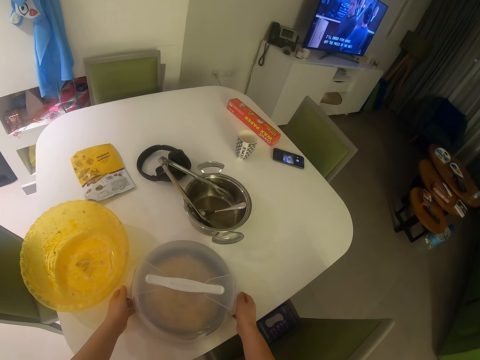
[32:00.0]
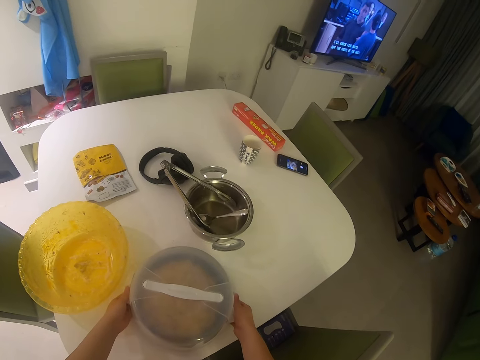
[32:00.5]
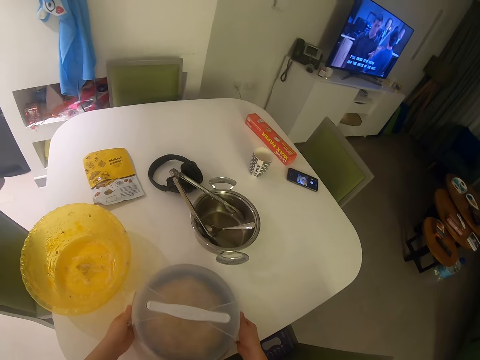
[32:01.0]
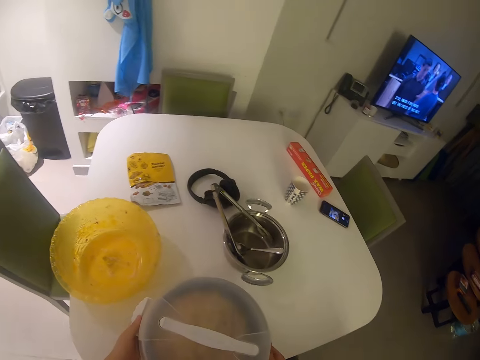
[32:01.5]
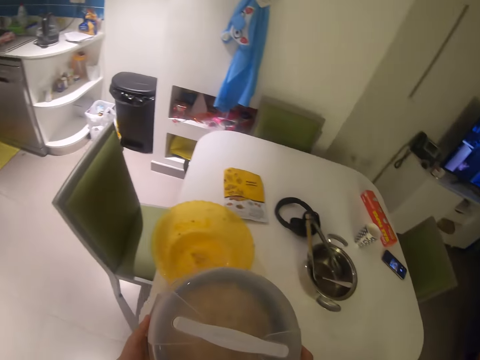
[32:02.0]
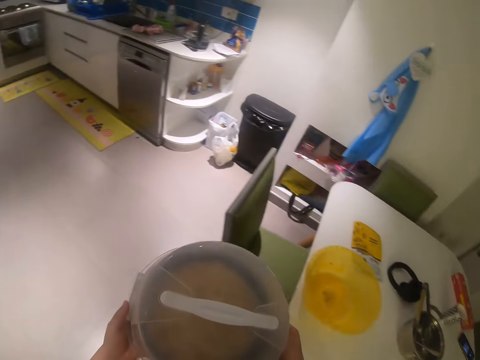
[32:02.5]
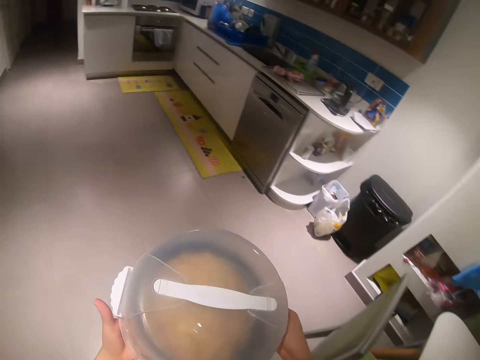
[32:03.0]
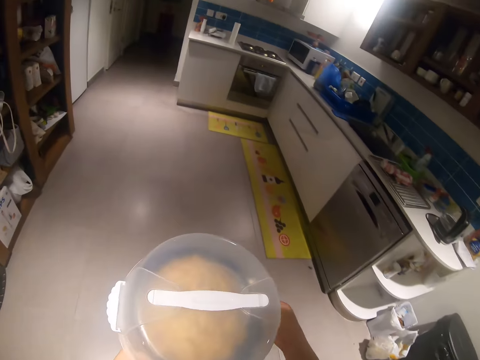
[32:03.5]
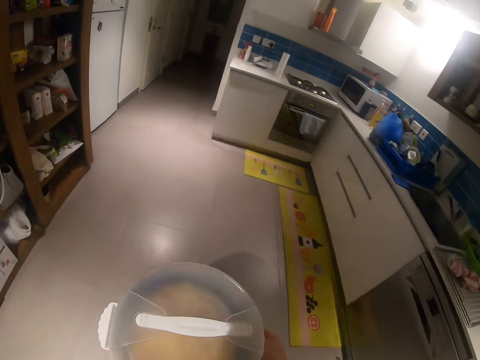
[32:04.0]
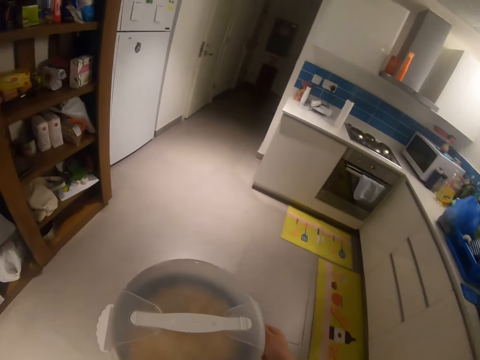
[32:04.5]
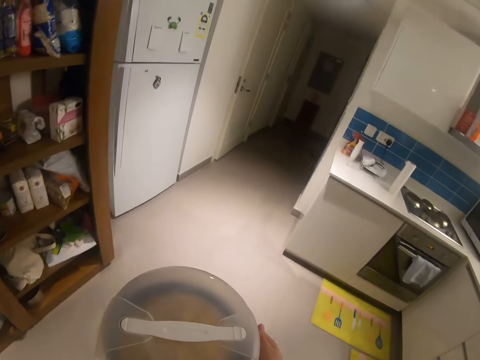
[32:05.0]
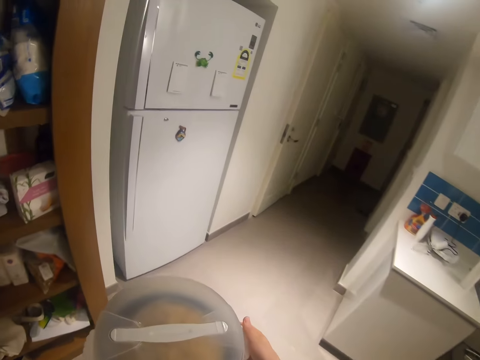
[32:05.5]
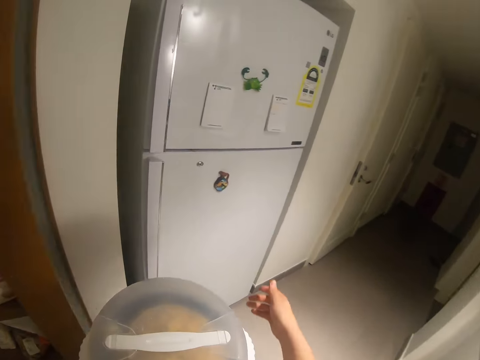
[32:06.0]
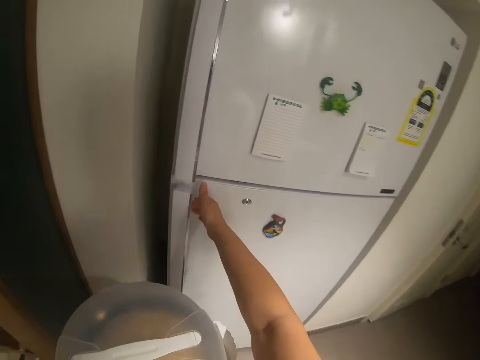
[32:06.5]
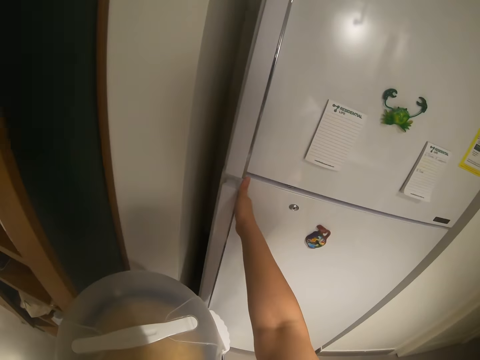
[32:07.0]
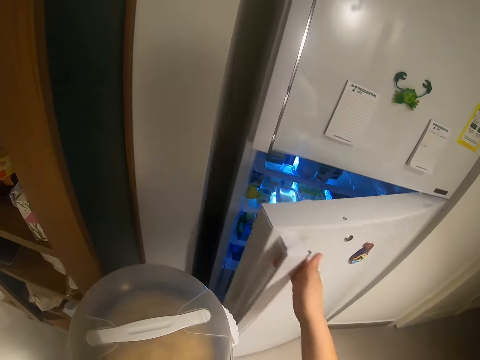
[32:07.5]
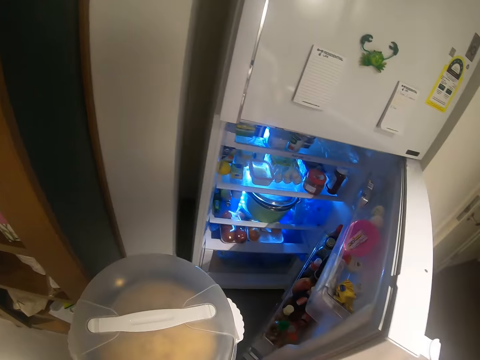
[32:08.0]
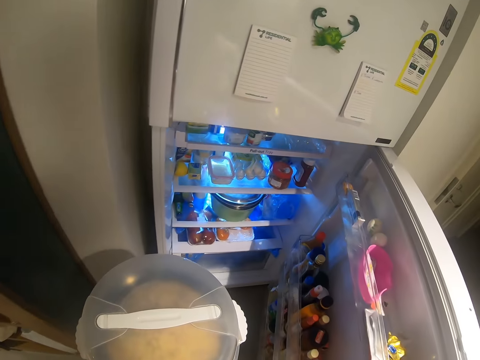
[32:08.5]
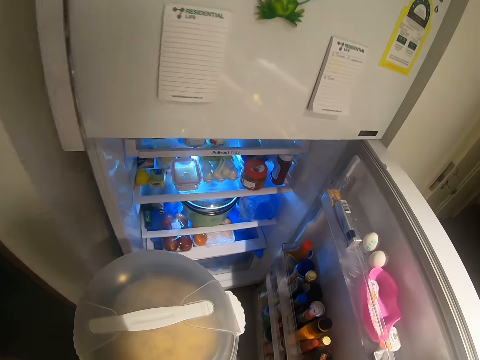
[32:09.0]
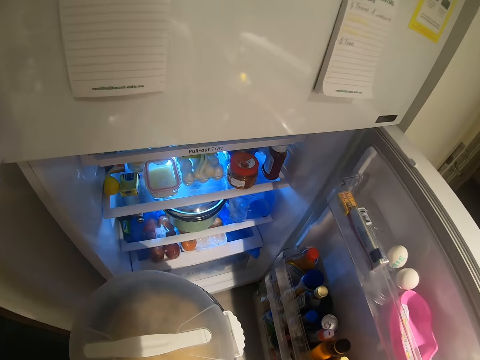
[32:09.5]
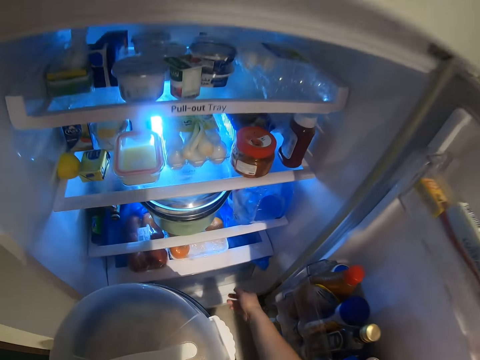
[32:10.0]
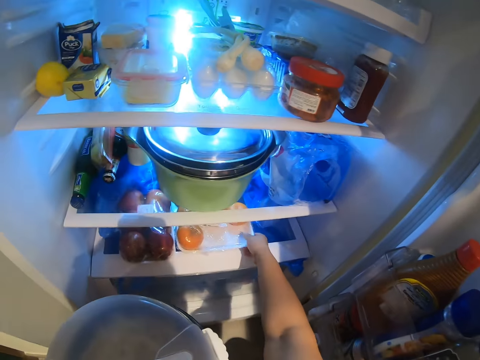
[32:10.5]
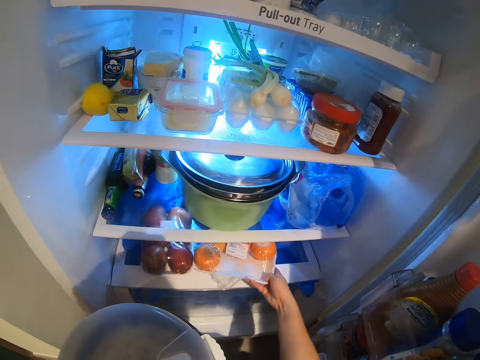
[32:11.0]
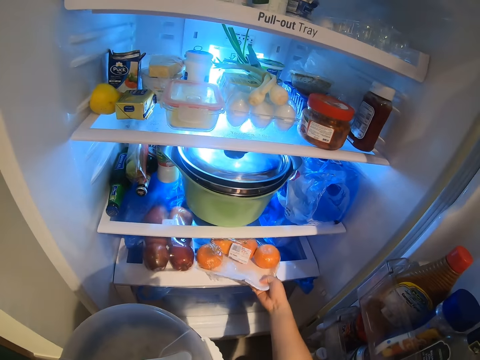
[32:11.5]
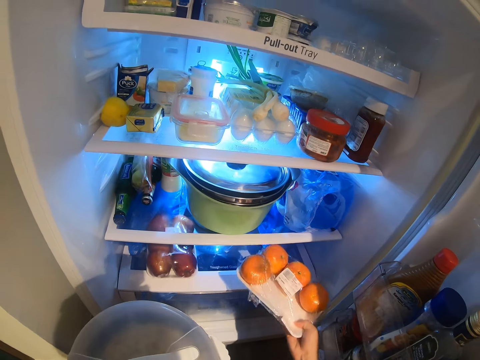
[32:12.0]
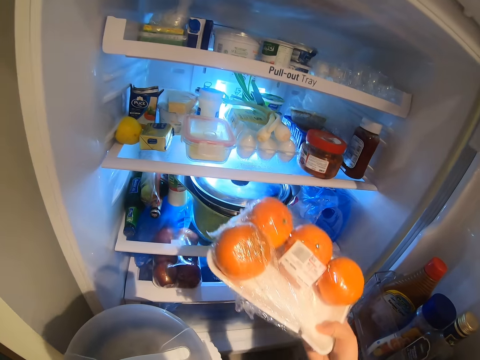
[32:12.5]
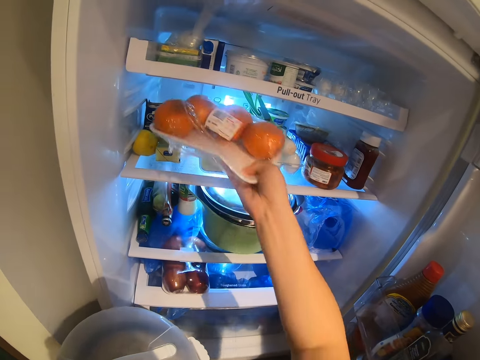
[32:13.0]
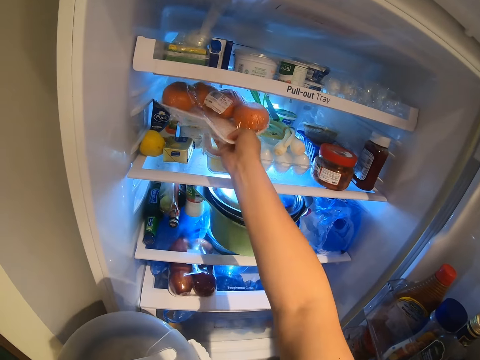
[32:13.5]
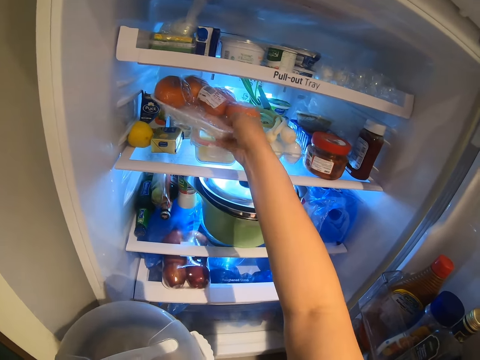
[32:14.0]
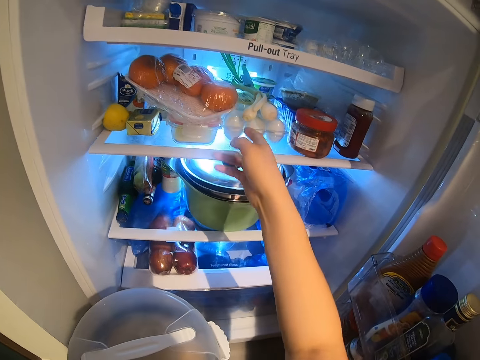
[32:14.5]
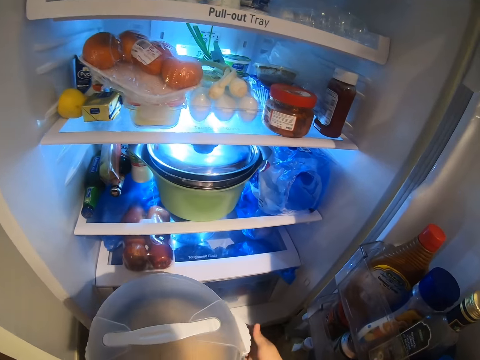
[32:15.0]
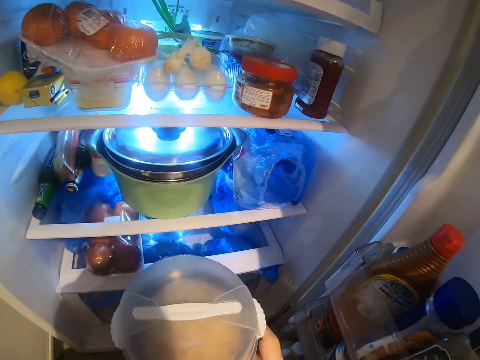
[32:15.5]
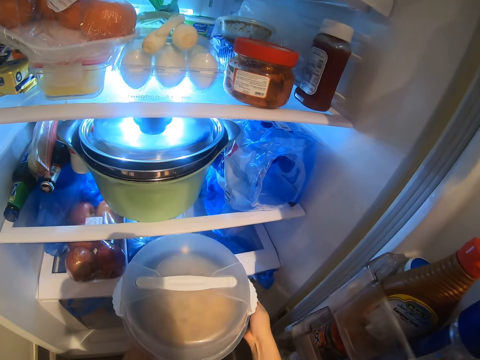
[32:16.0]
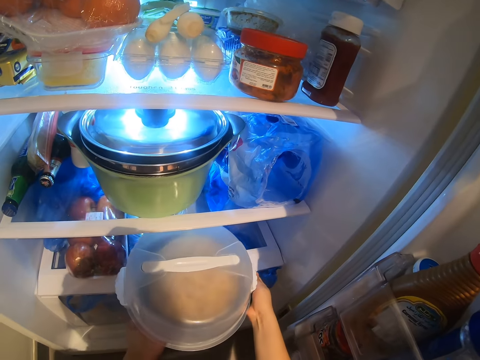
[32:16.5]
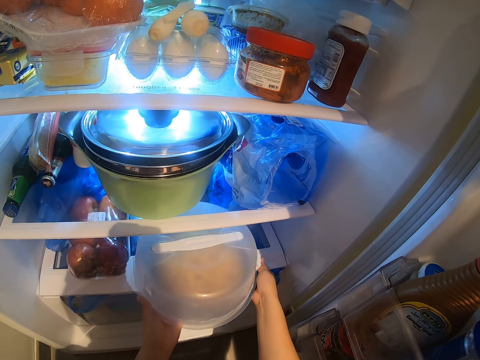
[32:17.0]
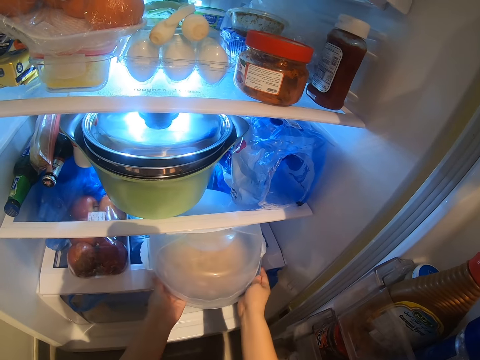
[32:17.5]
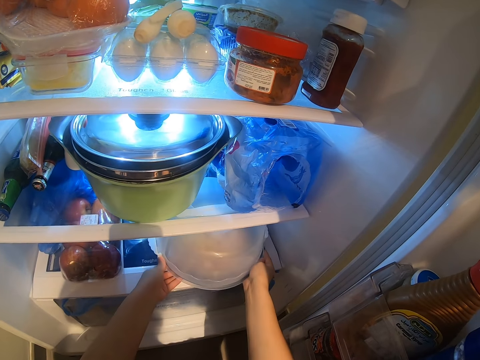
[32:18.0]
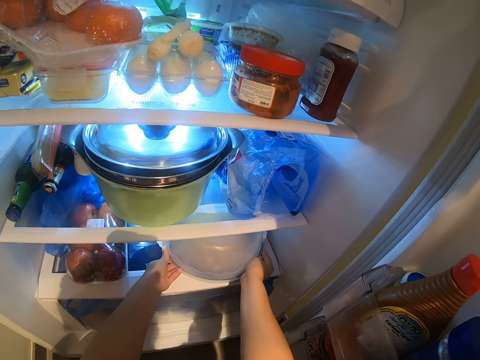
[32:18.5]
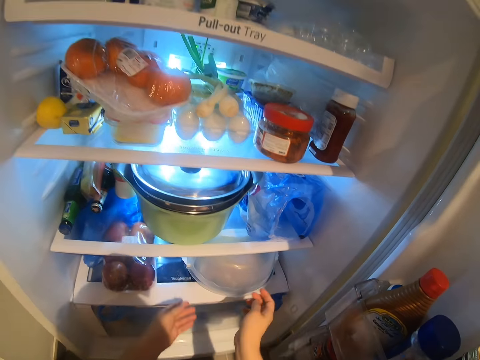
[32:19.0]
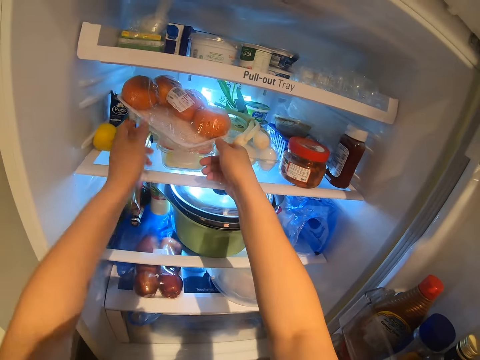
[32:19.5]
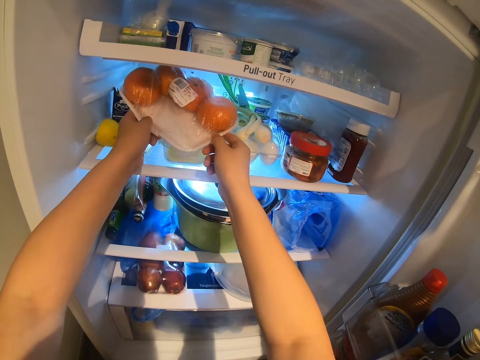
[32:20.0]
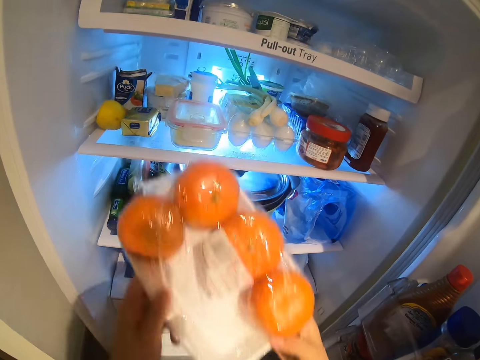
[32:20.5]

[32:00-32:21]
The camera wearer takes the bowl of pasta to the fridge. They step forward. They open the fridge. They pick a pack of oranges. They drop the pack of oranges on the fridge. They put the bowl of pasta in the fridge. They pick the pack of oranges.

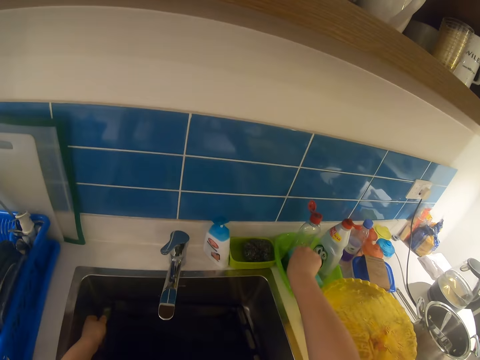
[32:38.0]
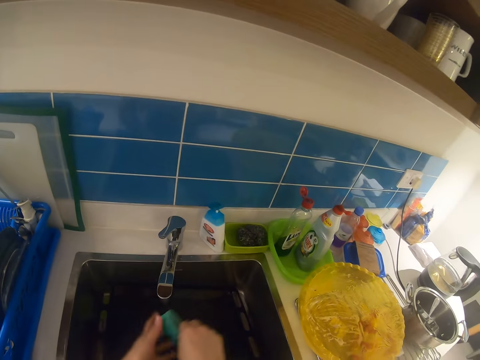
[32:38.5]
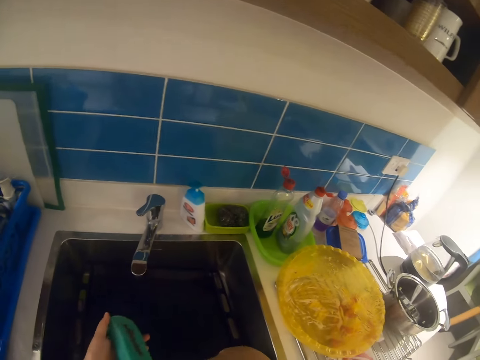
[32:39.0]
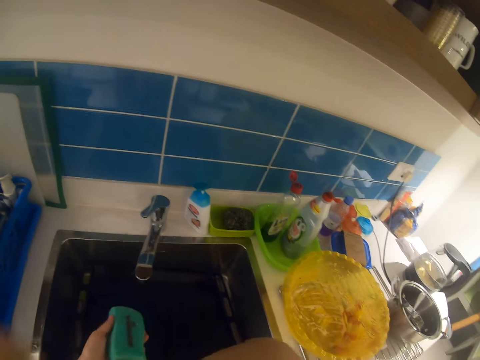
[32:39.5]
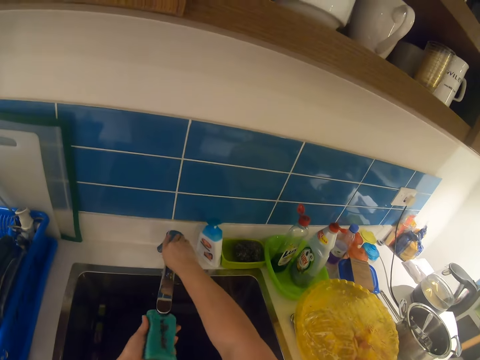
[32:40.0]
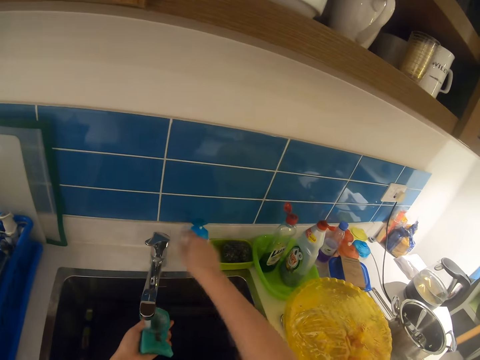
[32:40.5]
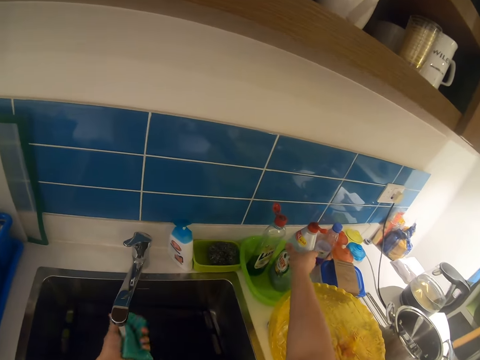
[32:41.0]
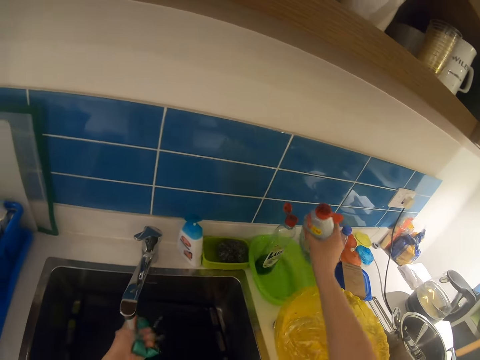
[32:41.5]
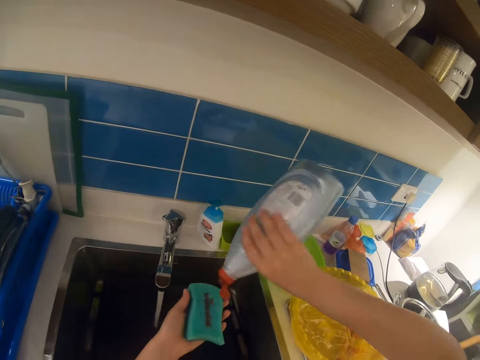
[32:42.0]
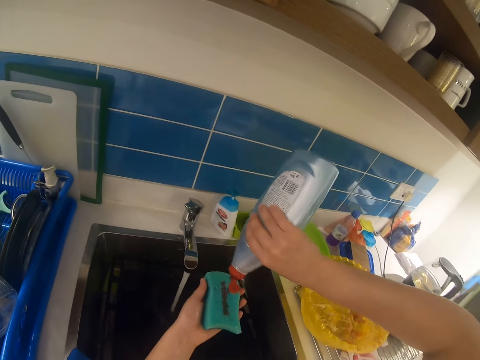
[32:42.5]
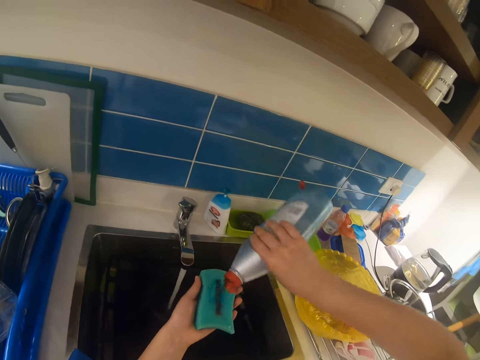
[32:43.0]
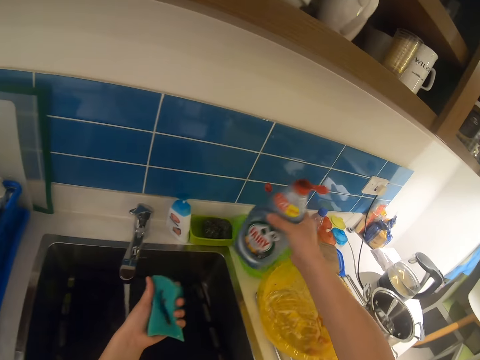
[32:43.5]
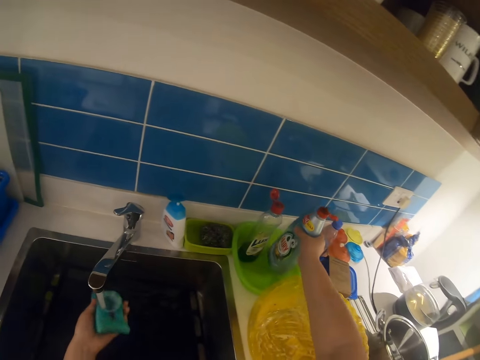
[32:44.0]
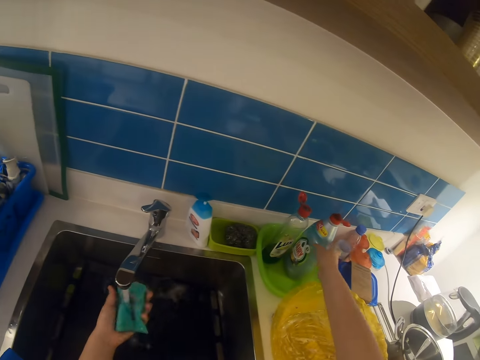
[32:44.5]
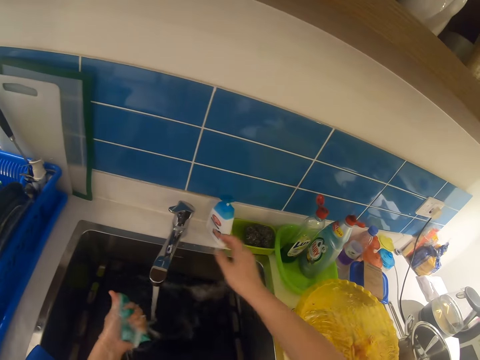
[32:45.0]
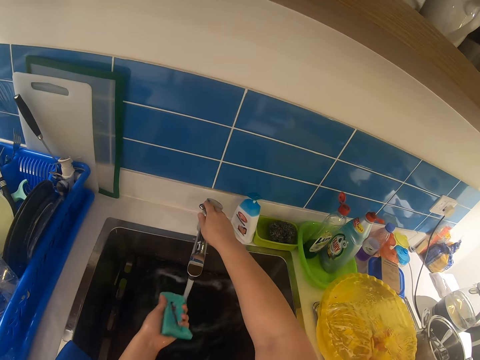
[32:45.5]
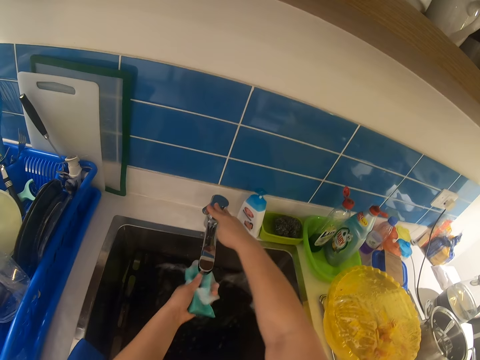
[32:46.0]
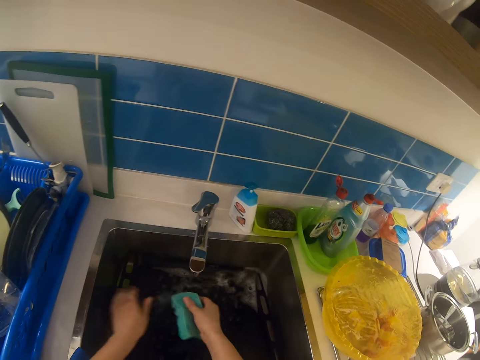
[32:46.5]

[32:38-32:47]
The camera wearer picks a sponge by the sink. He passes the sponge to the left hand. He opens the tap and wets the sponge. He picks the liquid soap or bottle with his left hand. He pours some liquid soap on the sponge. He puts the bottle down. He puts the sponge in the running tap. He presses the sponge. He turns off the tap. He passes the sponge to the right hand.
